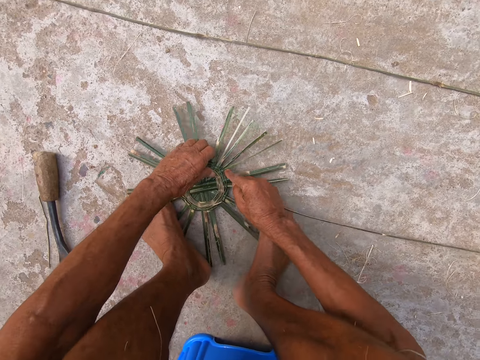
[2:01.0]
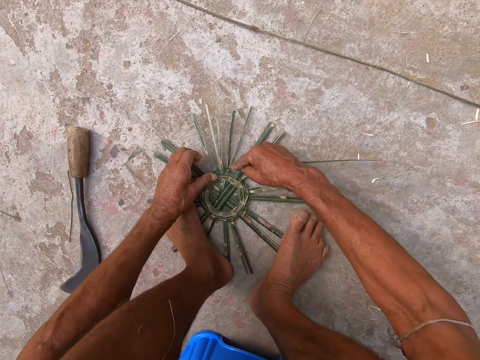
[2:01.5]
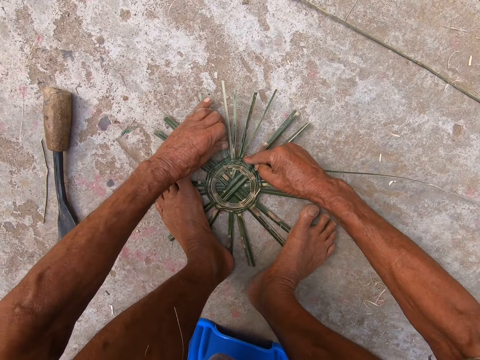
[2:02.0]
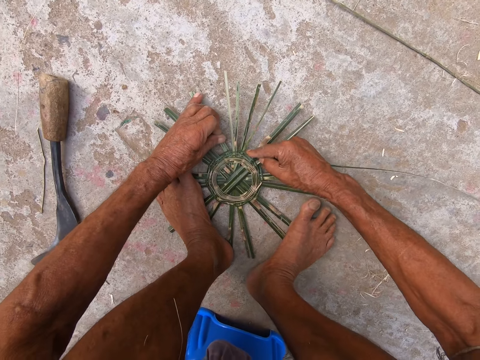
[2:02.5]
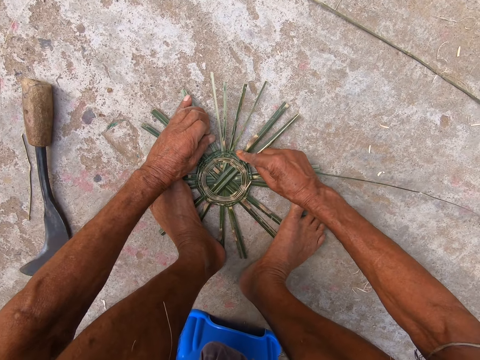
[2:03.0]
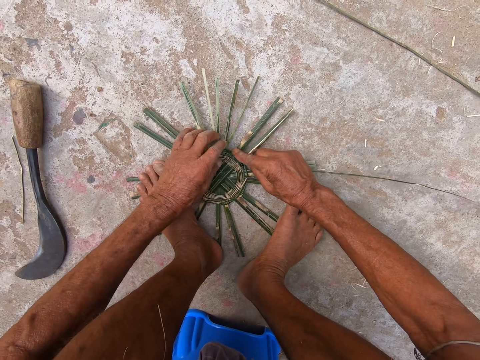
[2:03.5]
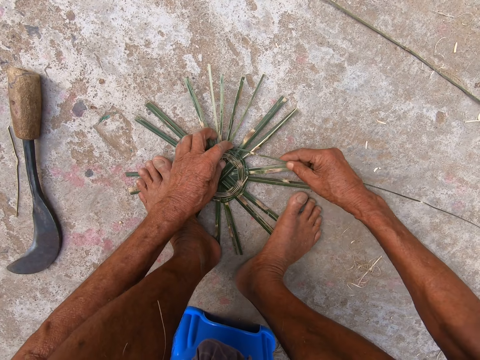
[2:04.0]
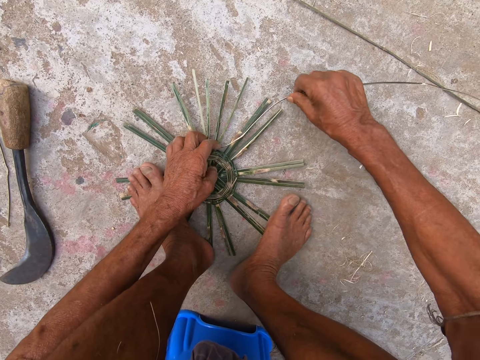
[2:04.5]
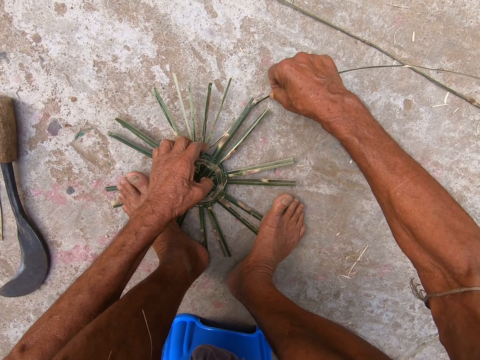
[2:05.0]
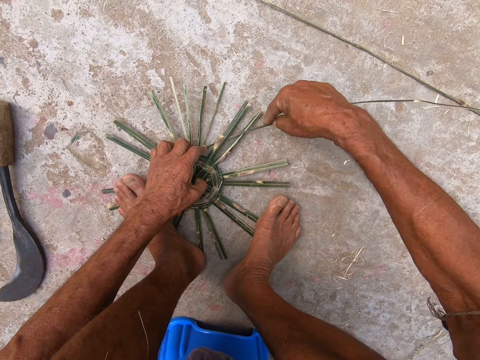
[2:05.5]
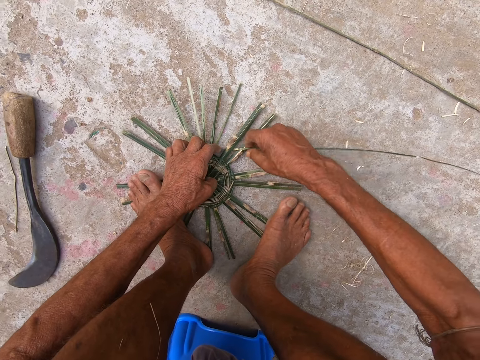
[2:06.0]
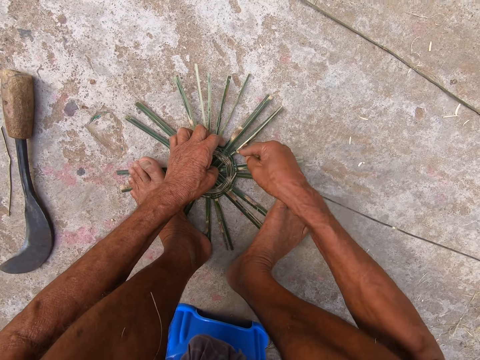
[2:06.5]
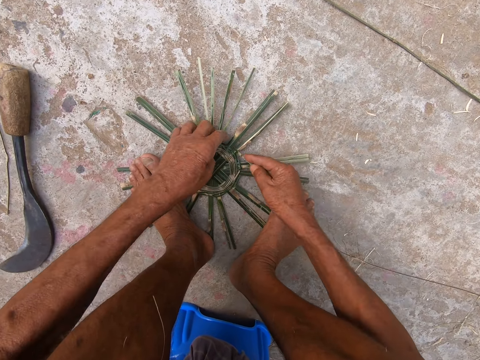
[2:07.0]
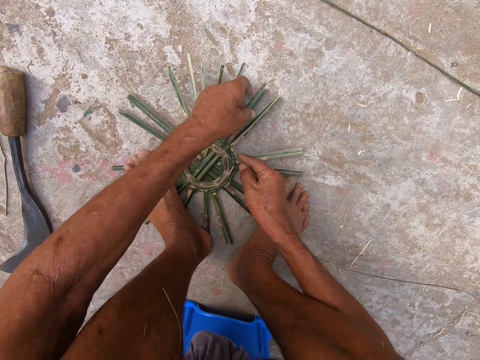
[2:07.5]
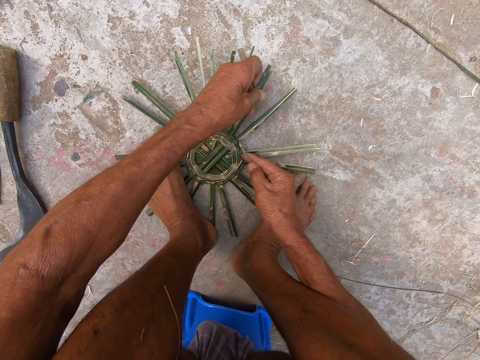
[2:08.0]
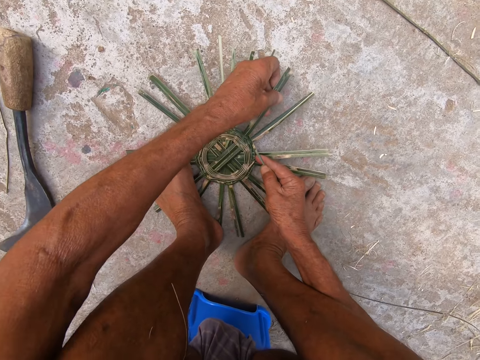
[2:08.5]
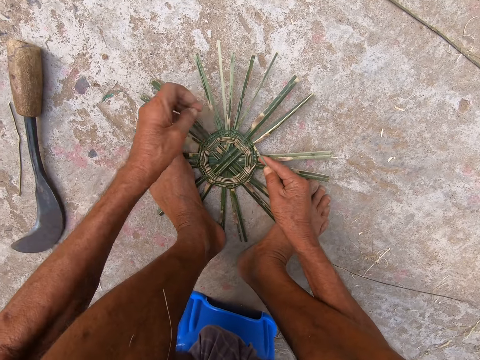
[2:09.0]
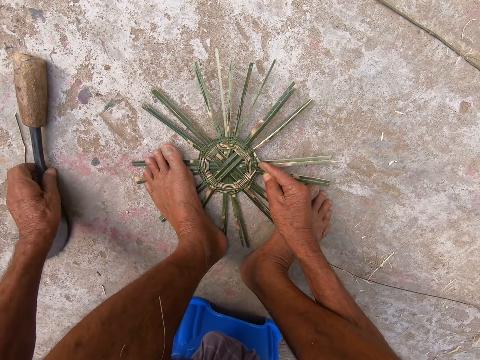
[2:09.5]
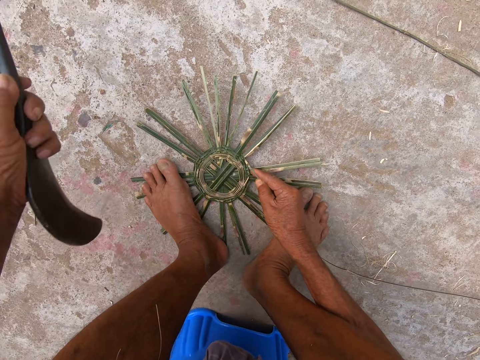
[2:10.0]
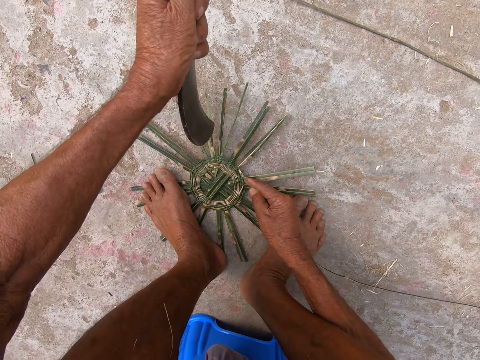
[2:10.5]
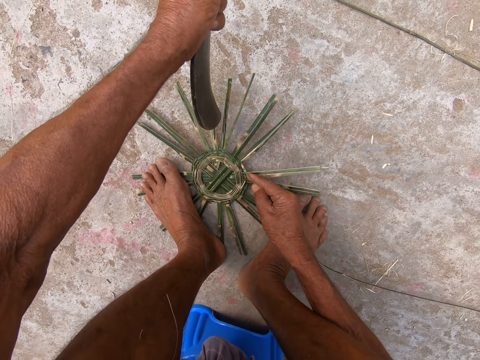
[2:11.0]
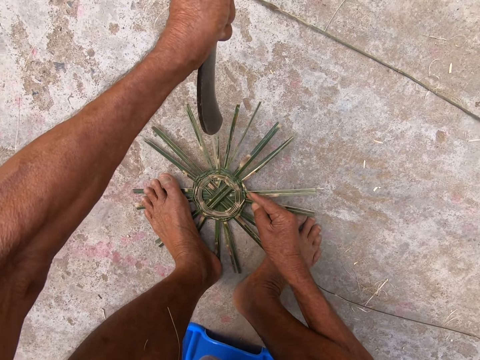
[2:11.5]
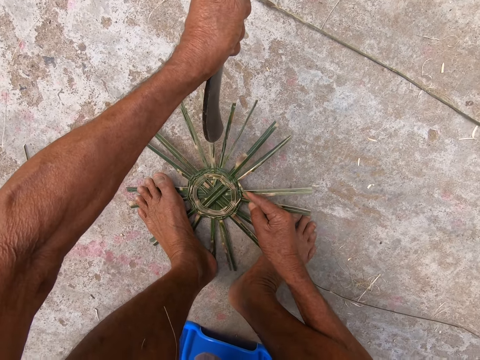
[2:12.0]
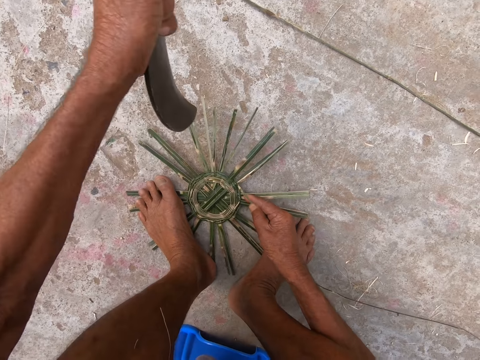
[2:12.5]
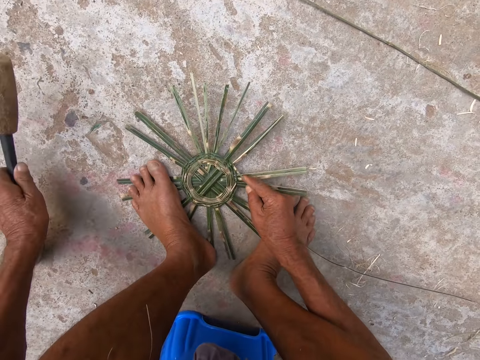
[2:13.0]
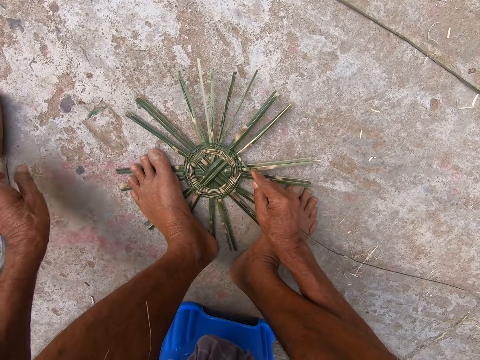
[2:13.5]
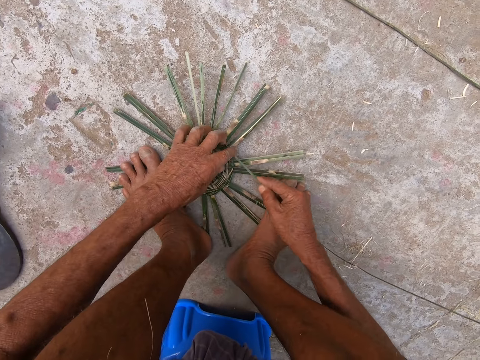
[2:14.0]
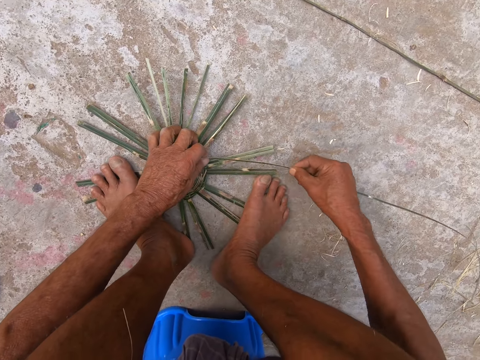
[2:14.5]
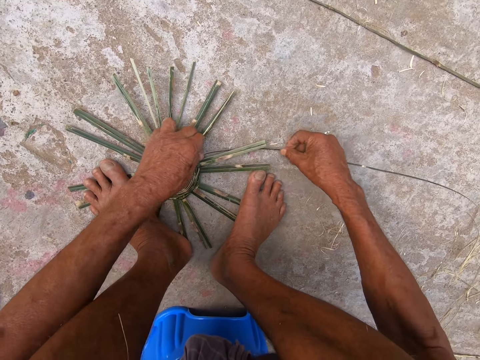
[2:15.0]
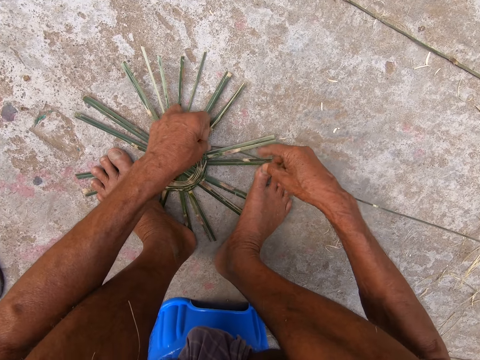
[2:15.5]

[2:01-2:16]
The camera wearer lifts his left leg from the basket base. He lifts the basket base from the floor with both hands. He places the basket base on the floor with both hands. He places his left leg on the basket base. He weaves the basket base with both hands. He picks up the sickle from the floor with his left hand. He hits the sickle in his right hand on the basket base. He hits the sickle in his right hand on the basket base again. He drops the sickle on the floor with his left hand. He weaves the basket base with both hands.

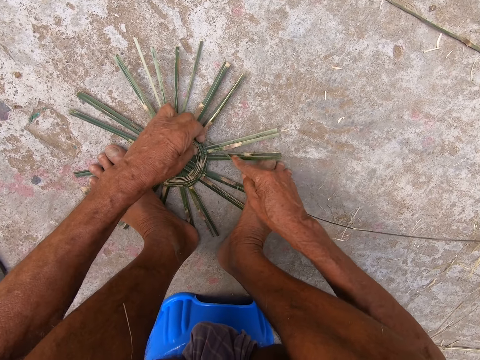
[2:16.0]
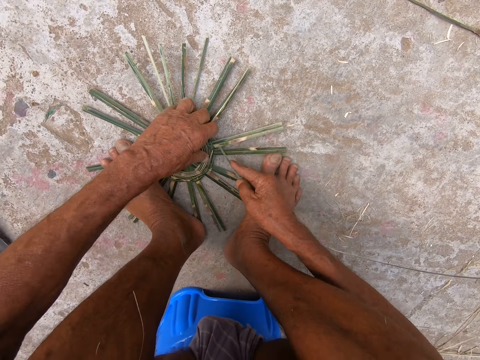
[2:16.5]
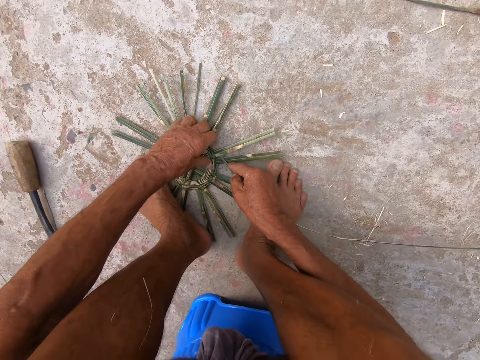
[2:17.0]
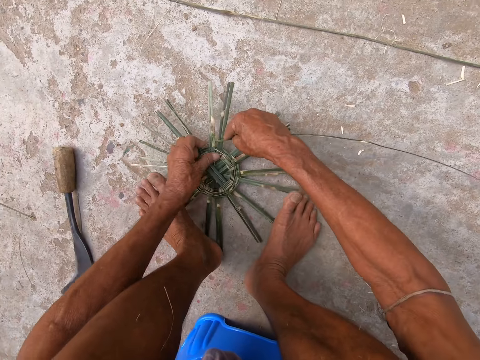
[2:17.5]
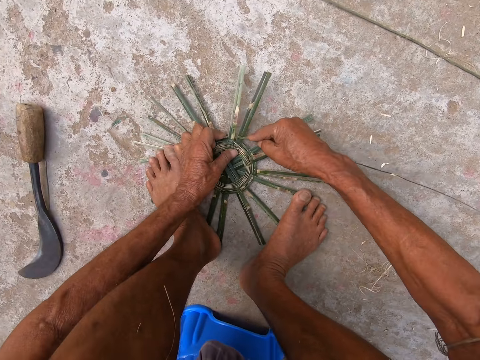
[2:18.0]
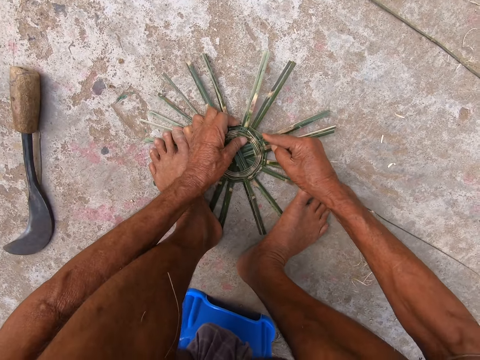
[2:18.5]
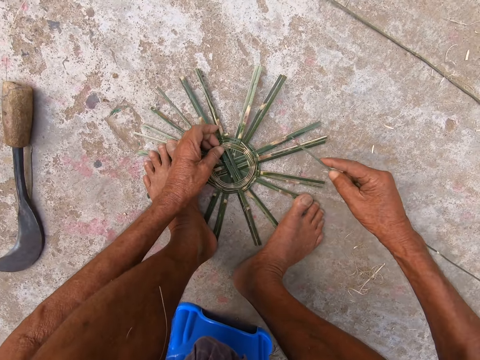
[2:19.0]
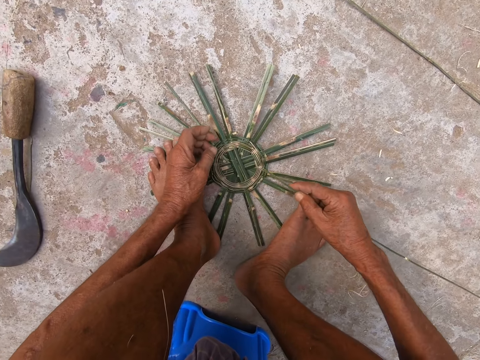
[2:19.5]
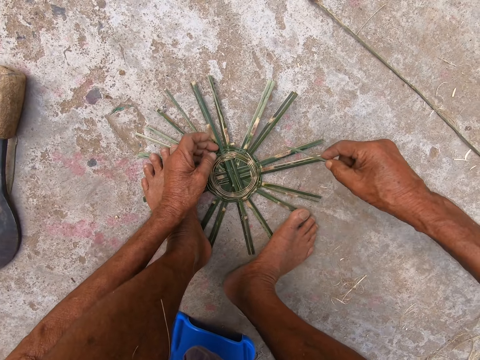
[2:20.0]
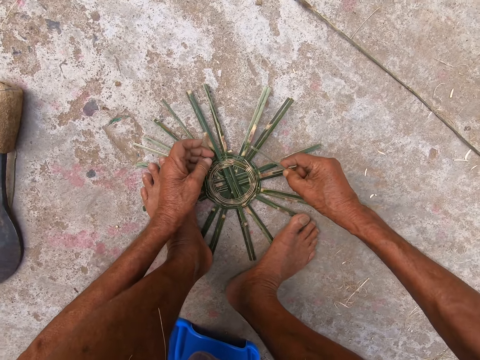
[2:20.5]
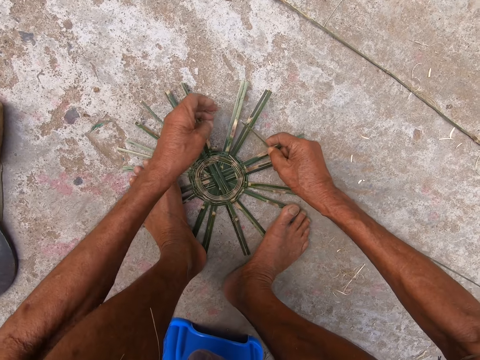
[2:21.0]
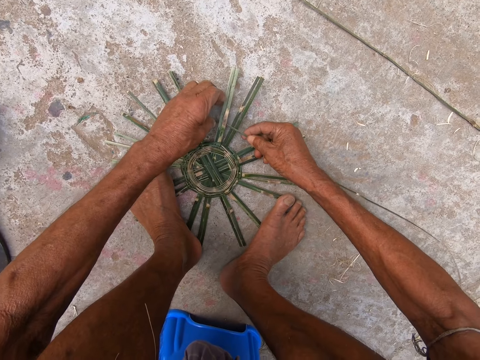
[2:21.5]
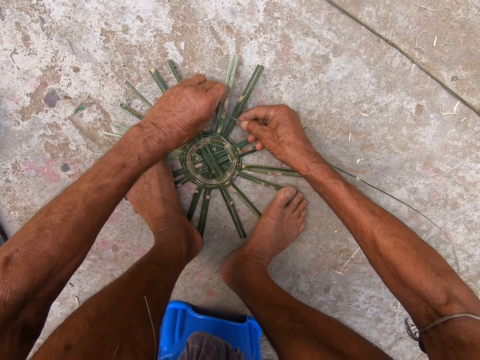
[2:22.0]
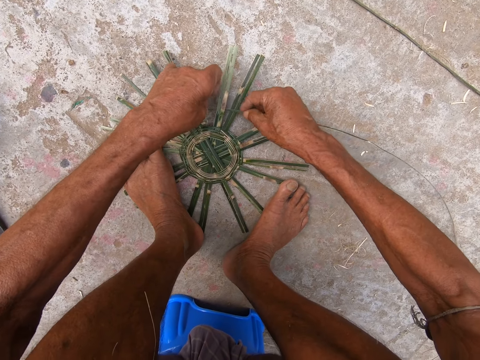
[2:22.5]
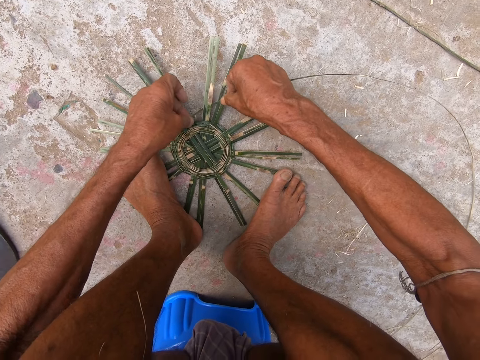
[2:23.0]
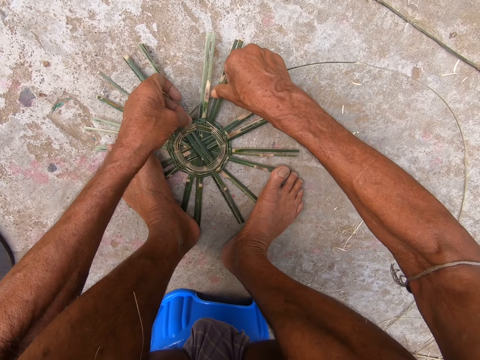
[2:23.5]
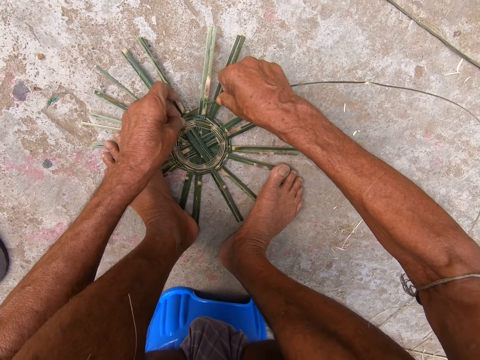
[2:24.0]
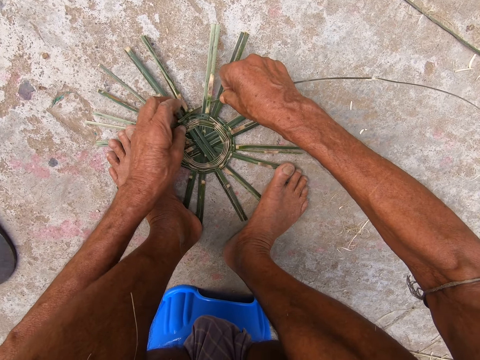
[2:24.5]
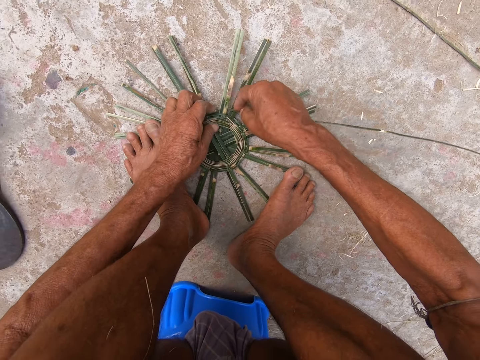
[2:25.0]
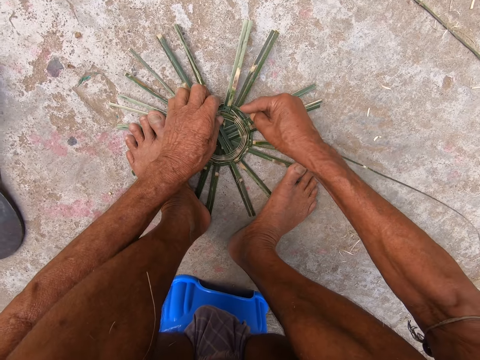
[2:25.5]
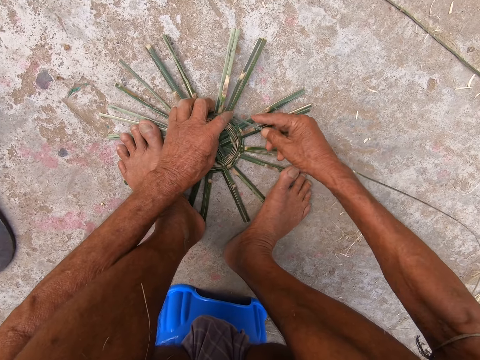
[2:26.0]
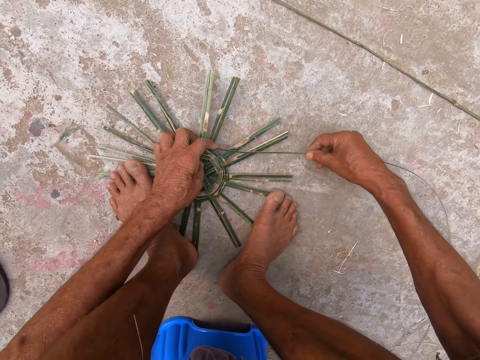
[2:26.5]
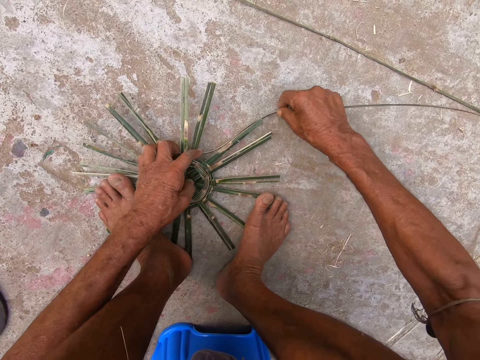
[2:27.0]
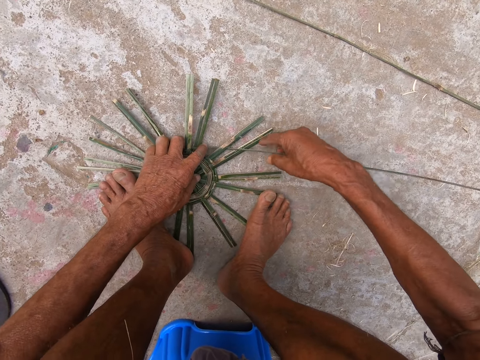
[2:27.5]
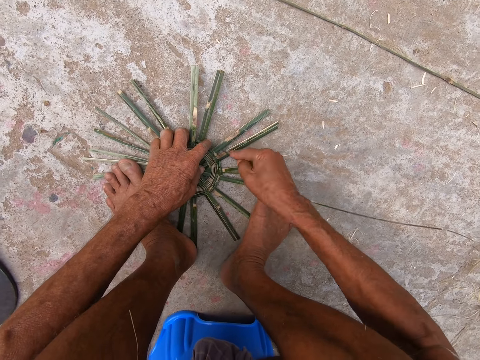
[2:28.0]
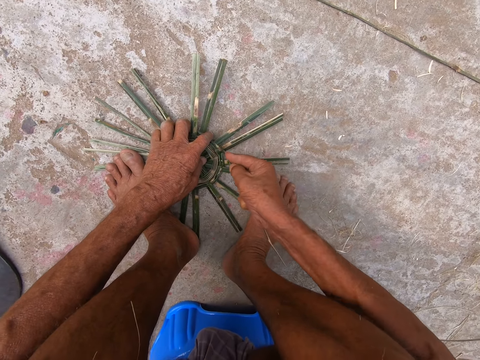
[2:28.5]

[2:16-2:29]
The camera wearer lifts his left leg from the basket base. He lifts the basket base from the floor with both hands. He places the basket base on the floor with both hands. He places his left leg on the basket base. He weaves the basket base with both hands. He breaks the willow rod with his right hand. He weaves the basket base with both hands.
